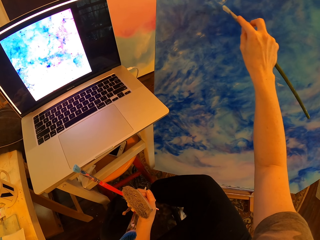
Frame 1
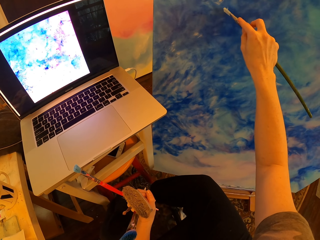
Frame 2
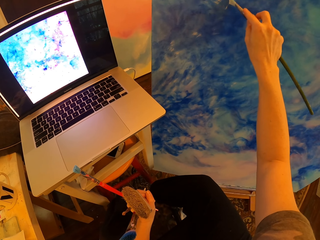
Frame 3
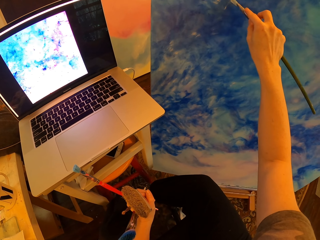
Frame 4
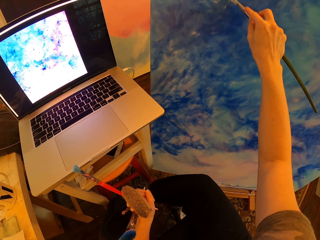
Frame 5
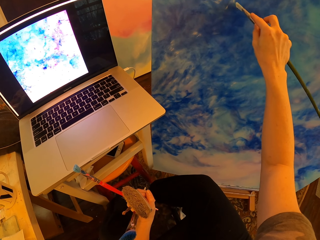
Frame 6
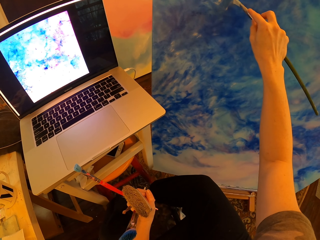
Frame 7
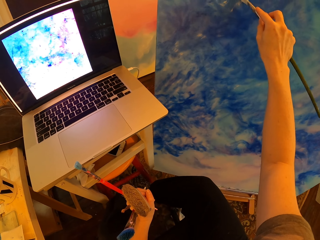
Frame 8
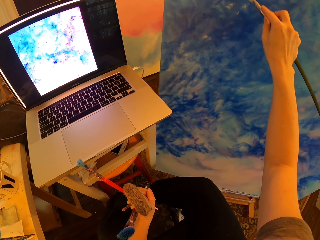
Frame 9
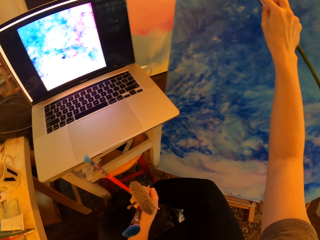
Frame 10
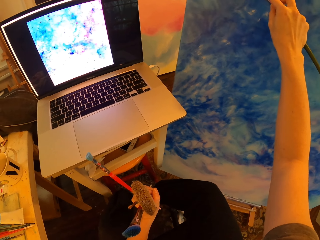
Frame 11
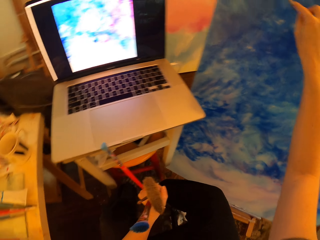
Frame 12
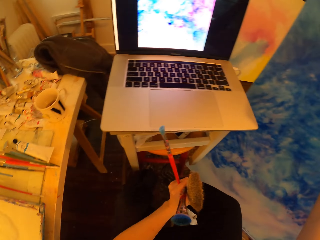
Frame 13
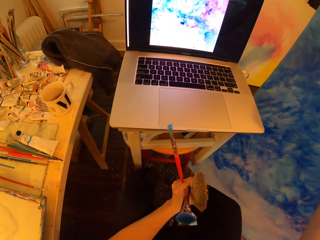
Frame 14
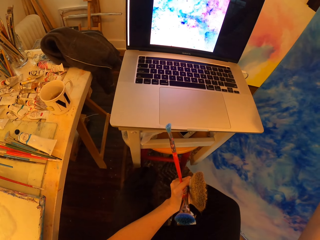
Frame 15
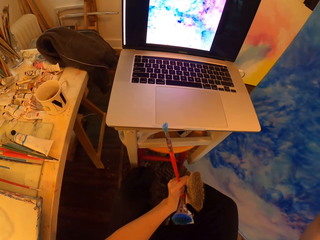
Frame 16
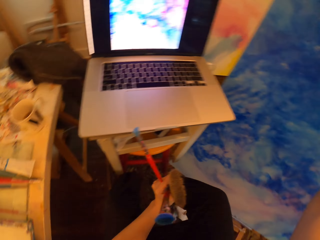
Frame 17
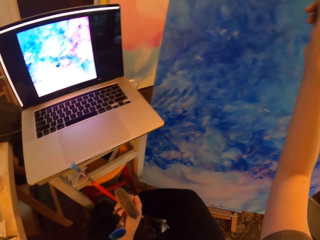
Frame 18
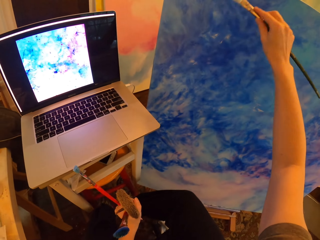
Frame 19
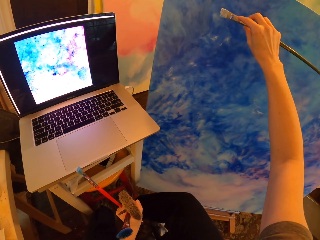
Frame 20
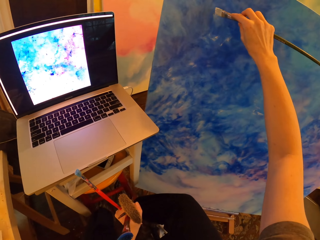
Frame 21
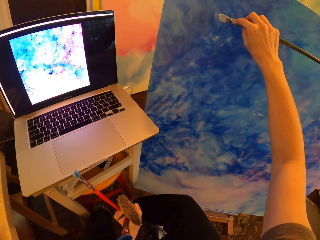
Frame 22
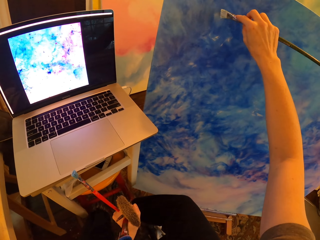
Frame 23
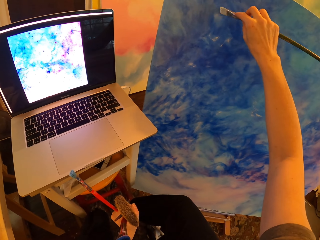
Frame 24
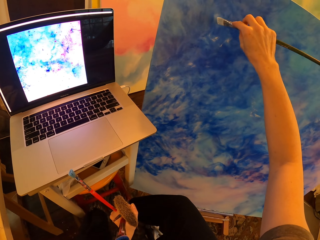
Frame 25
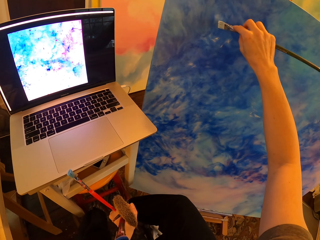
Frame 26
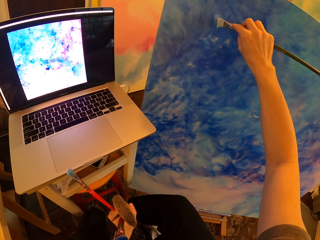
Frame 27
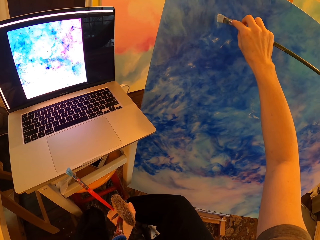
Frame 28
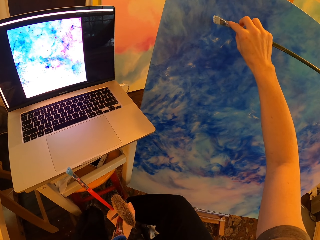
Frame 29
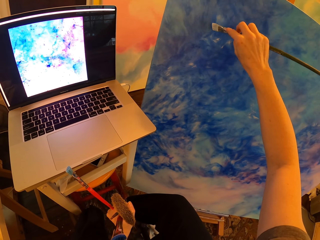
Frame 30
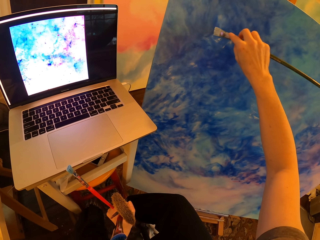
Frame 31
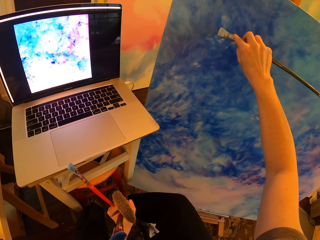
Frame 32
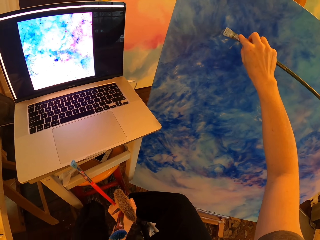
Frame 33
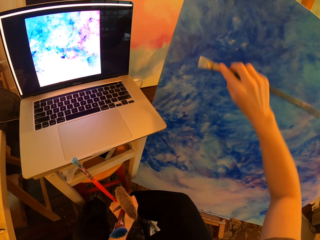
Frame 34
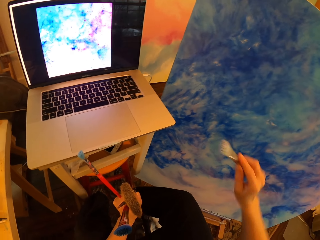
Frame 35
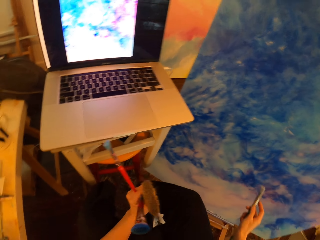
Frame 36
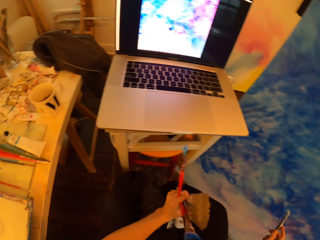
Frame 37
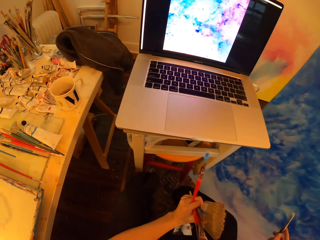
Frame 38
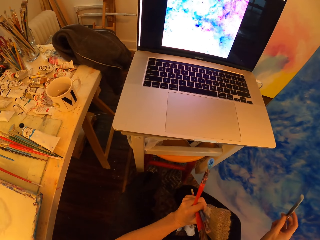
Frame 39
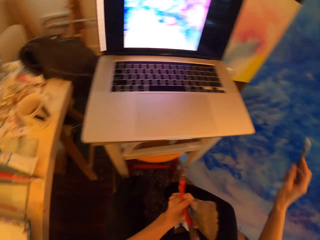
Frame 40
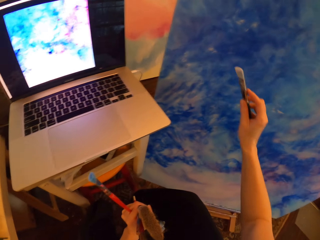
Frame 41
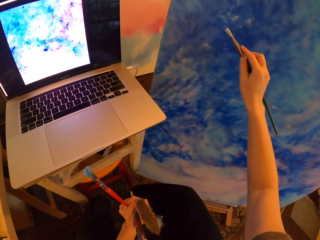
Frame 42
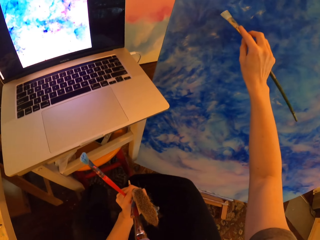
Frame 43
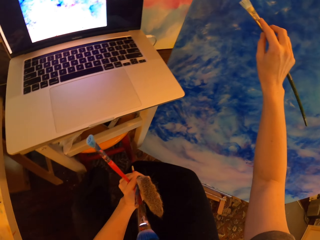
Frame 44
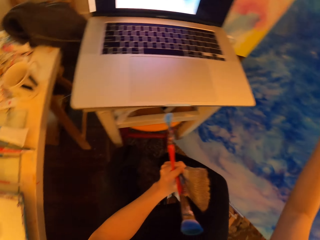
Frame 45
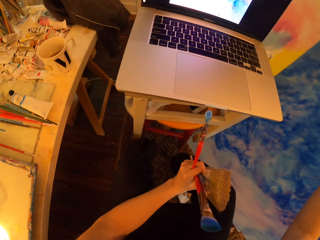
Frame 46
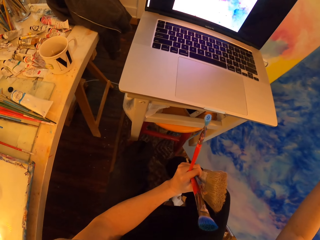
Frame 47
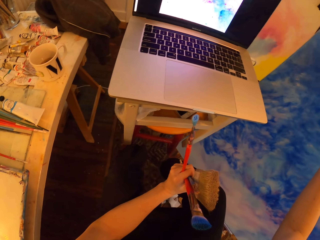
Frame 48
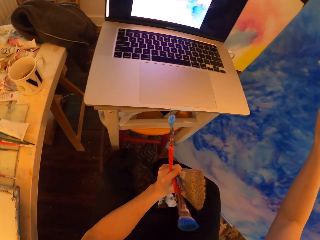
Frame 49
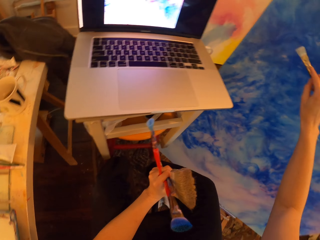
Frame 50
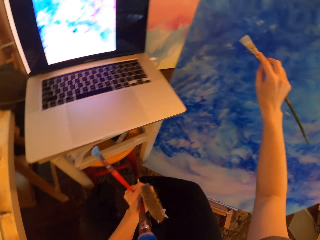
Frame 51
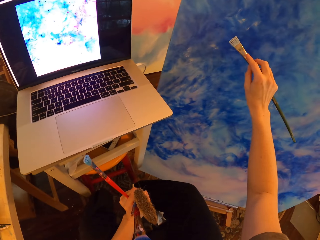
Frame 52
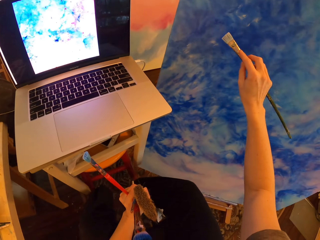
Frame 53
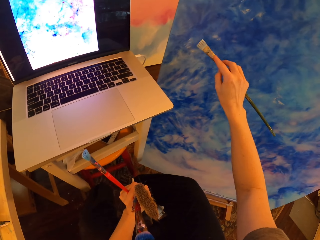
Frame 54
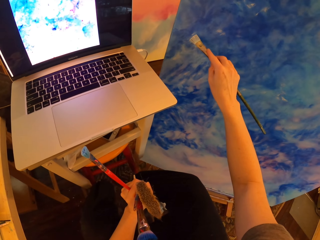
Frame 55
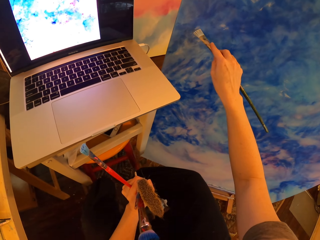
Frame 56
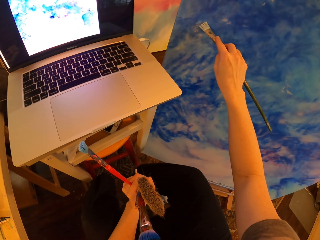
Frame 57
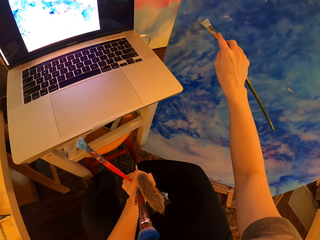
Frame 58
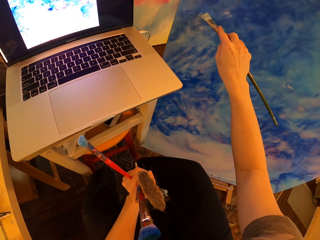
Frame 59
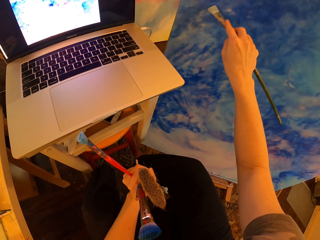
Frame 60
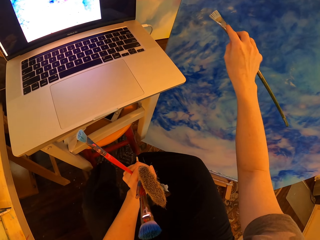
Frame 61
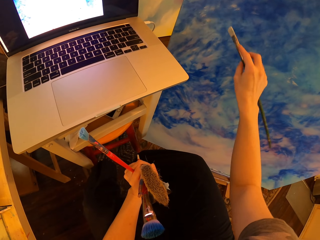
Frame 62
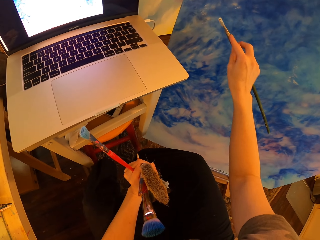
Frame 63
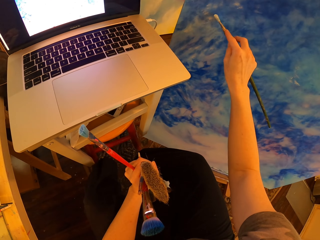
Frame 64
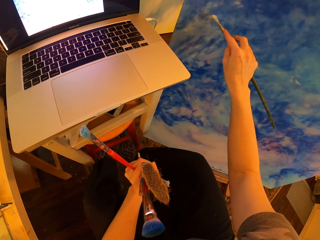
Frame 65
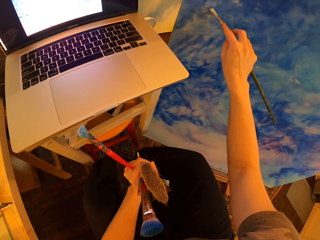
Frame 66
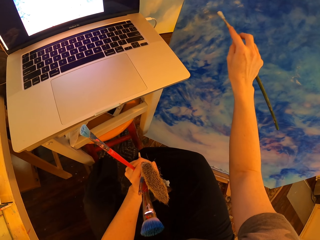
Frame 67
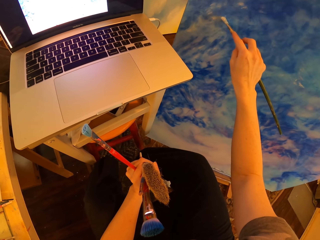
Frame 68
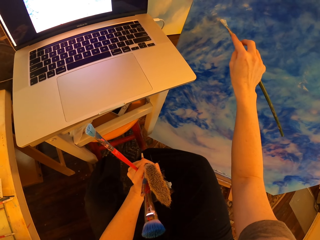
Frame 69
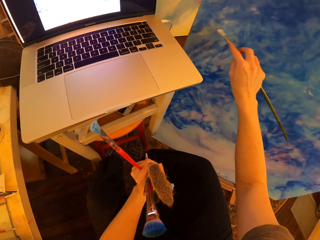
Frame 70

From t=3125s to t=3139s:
The camera wearer turns to the side. They stare at the laptop and hold paint brushes. They hold the brushes and paint on the canvas with an art brush. They turn to the side, stare at the laptop and hold the brushes. They paint on the canvas with the art brush, hold the brushes and turn to the side. They stare at the laptop and hold the brushes. They turn to the side. They hold the brushes and paint on the canvas with the art brush.

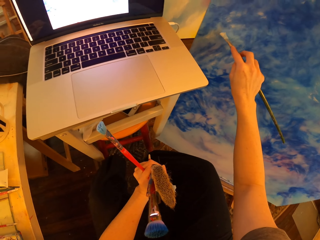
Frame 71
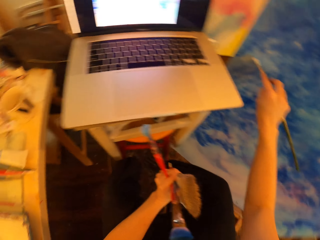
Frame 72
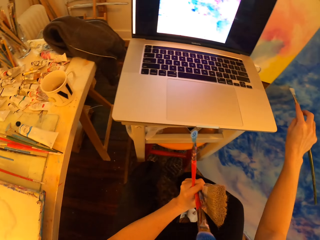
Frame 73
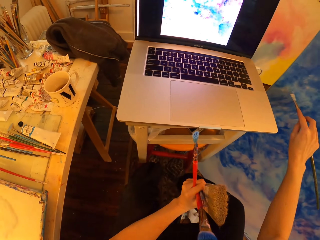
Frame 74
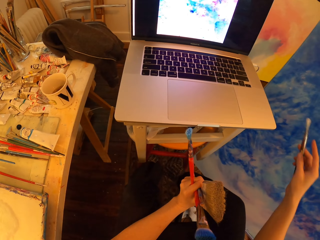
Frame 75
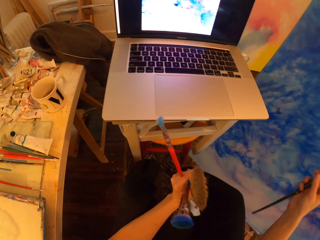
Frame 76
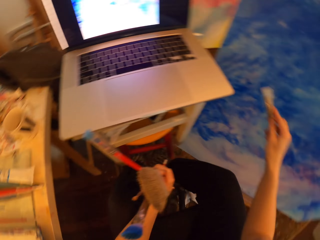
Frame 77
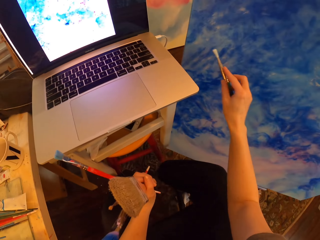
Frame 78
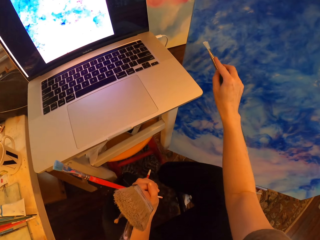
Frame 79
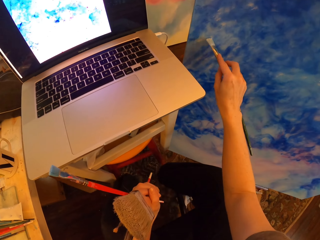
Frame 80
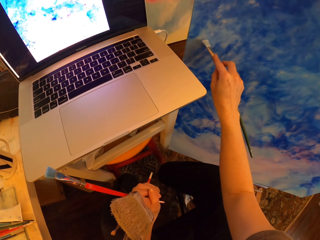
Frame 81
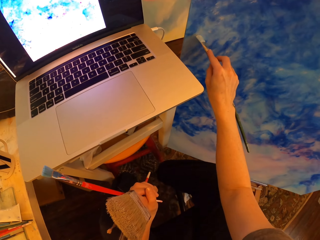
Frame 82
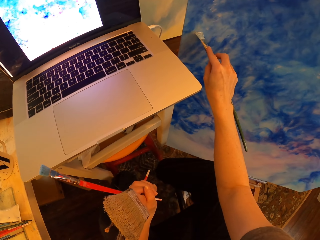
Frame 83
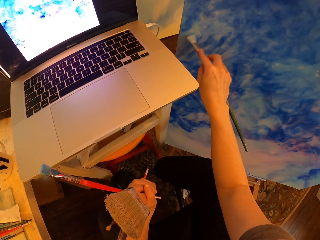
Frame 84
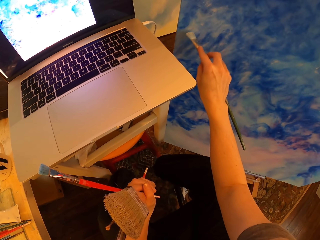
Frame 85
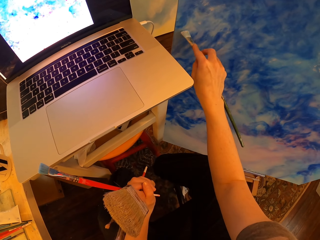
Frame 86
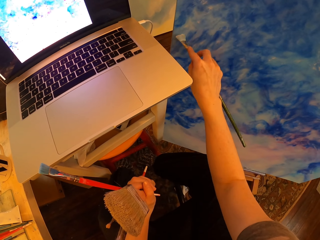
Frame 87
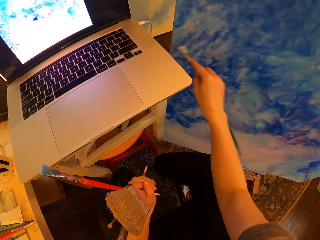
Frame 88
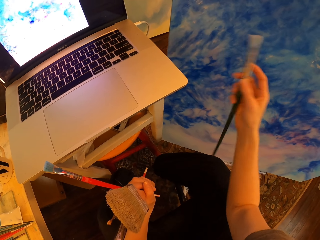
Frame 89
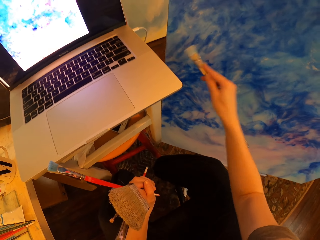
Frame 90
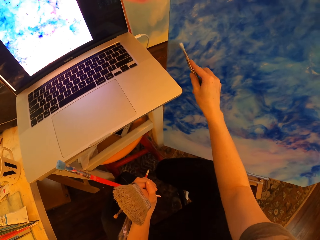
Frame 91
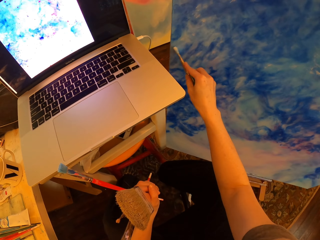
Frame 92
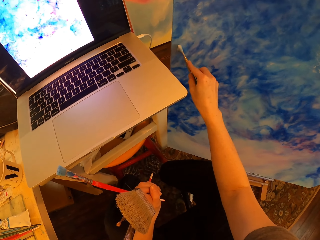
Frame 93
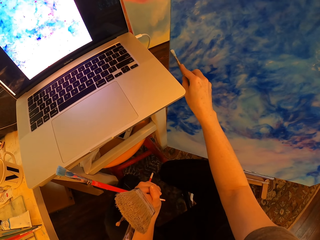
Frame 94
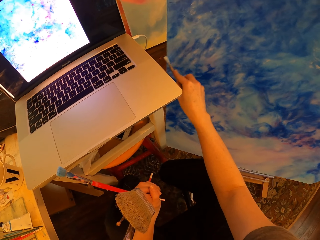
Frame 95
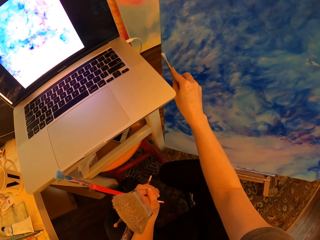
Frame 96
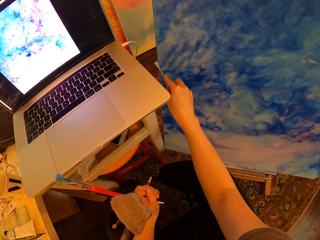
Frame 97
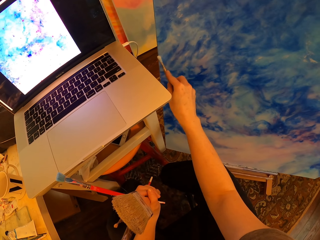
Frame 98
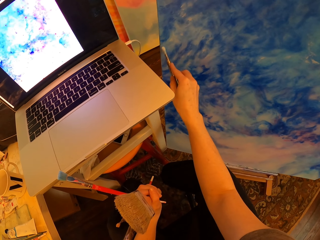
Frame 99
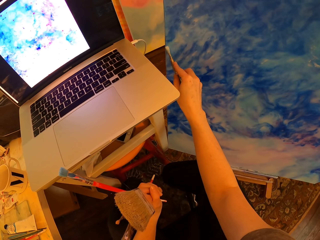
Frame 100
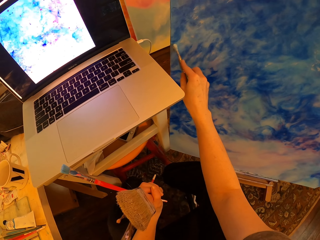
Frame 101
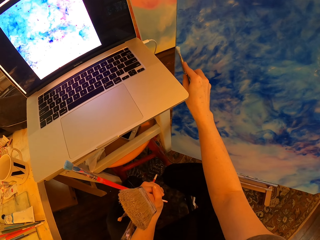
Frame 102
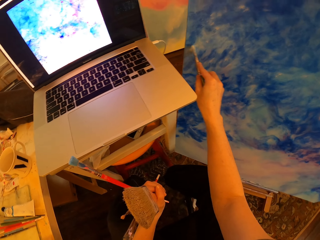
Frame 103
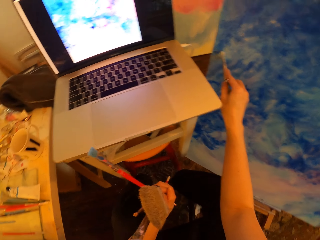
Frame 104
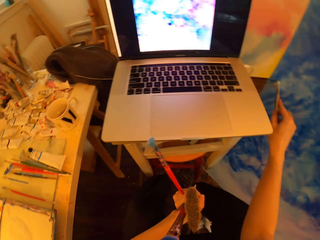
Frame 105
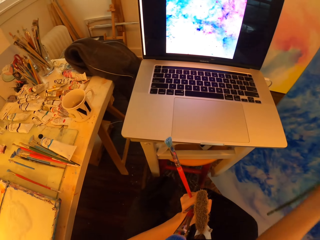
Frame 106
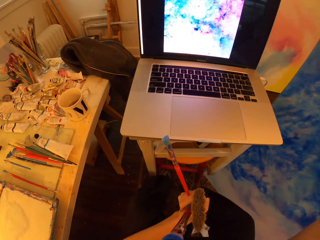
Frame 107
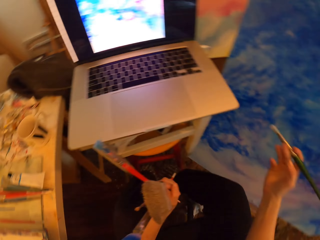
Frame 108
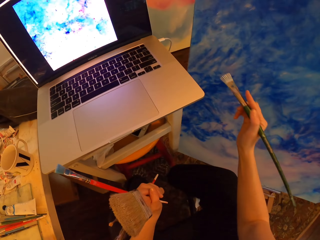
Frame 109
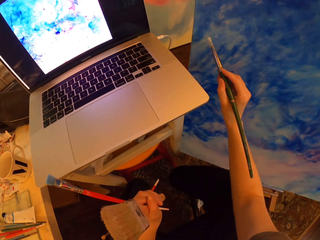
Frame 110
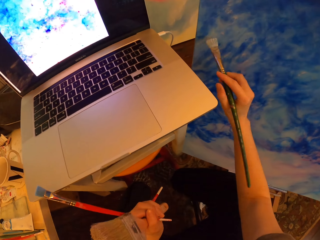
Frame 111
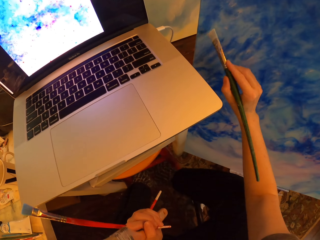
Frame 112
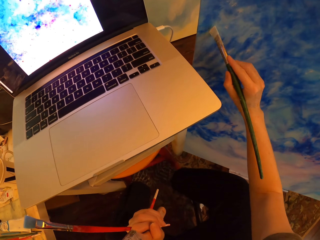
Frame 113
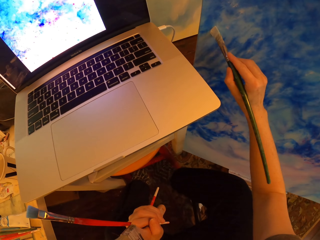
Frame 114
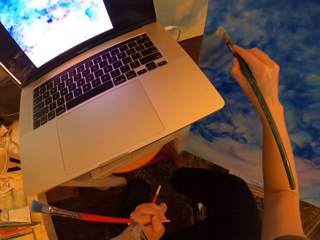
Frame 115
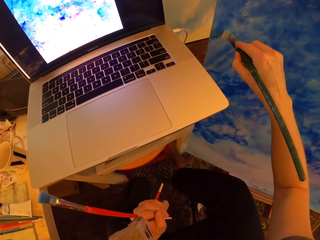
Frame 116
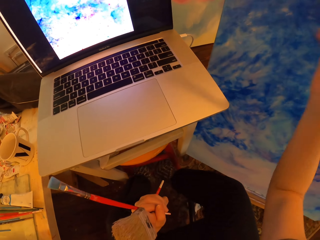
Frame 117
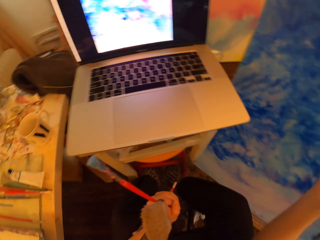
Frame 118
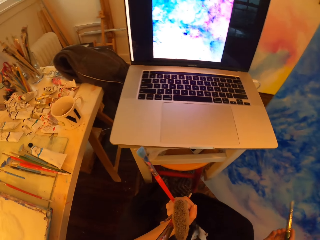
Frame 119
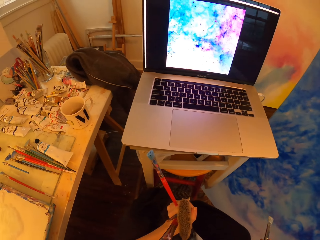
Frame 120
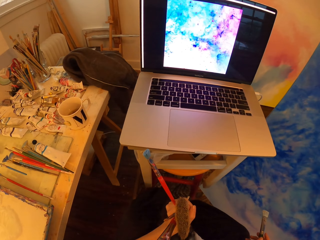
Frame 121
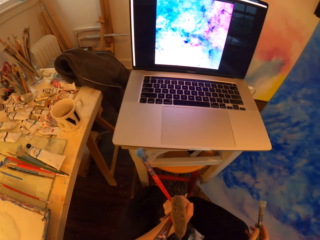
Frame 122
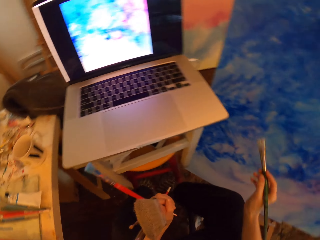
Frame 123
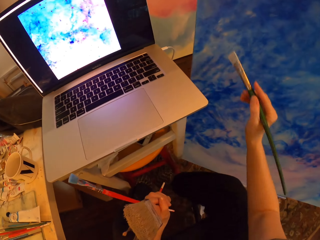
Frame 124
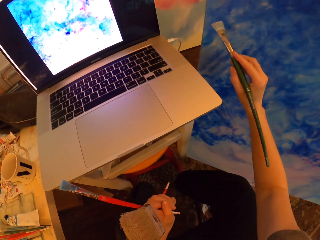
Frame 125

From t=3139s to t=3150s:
The camera wearer turns to the side. They paint a board. They turn to the side. They hold brushes and stare at the laptop. They hold the paint brushes and paint on the canvas with an art brush. They stare at the laptop, hold the brushes and turn to the side.
